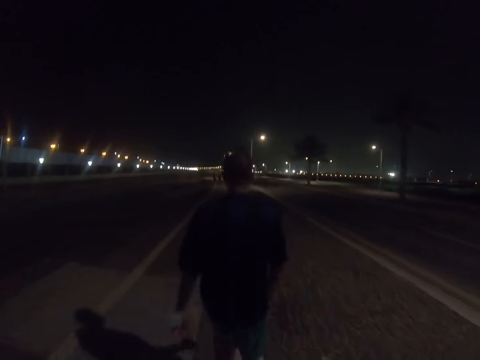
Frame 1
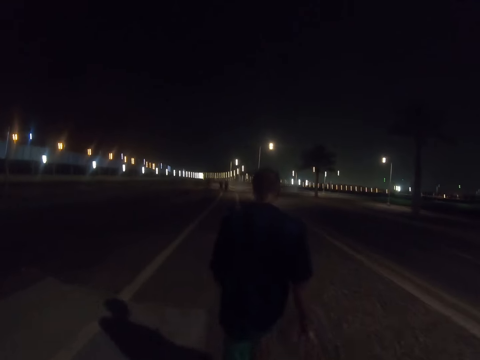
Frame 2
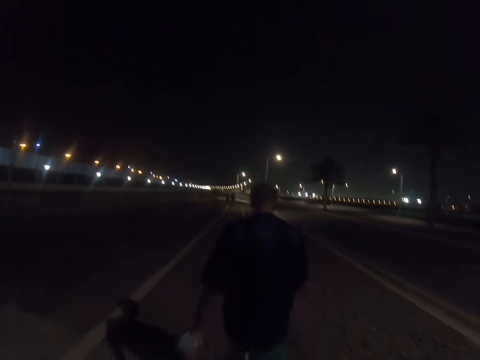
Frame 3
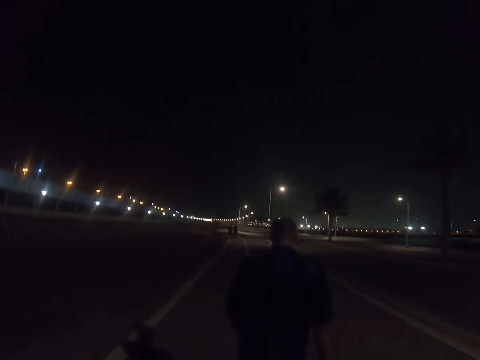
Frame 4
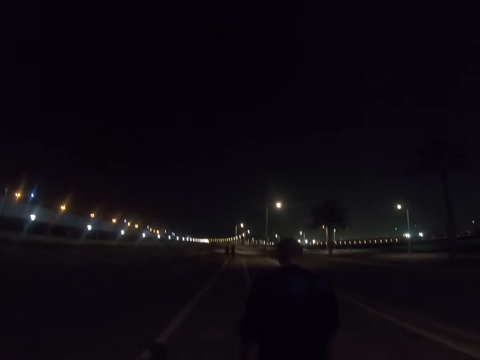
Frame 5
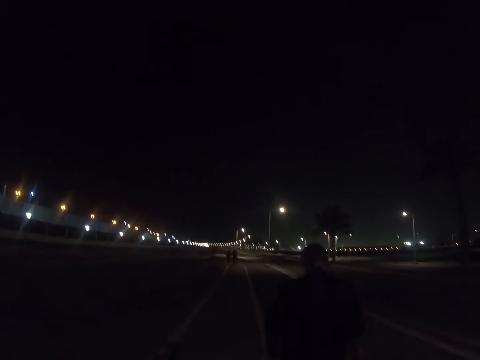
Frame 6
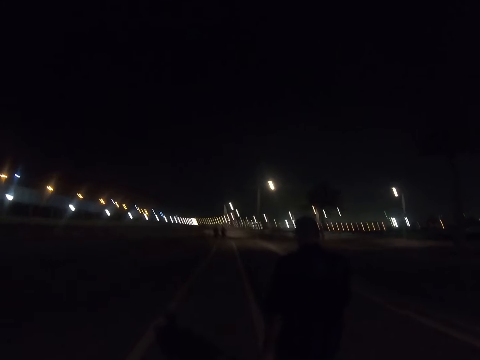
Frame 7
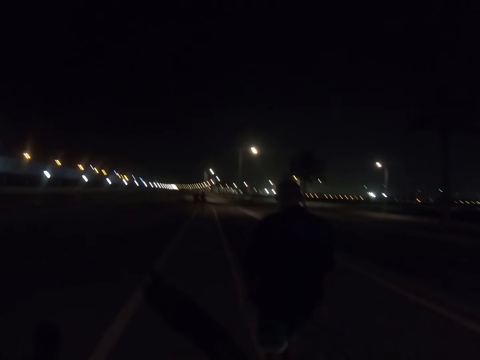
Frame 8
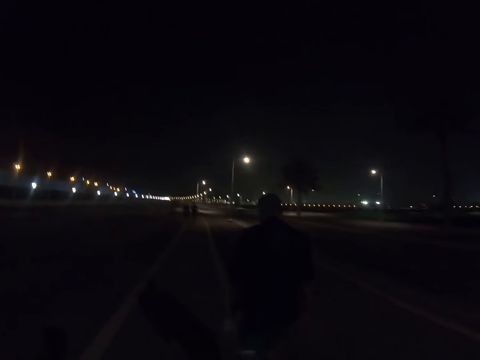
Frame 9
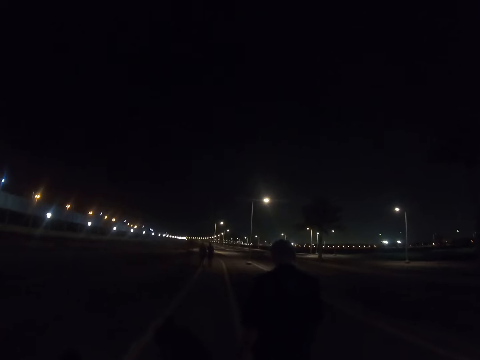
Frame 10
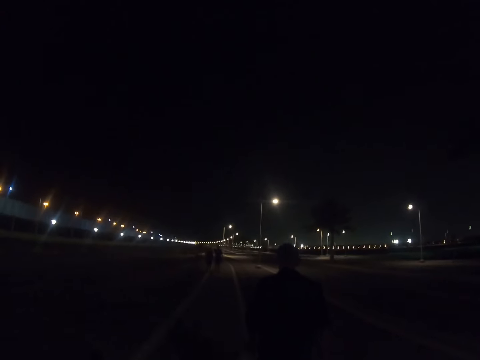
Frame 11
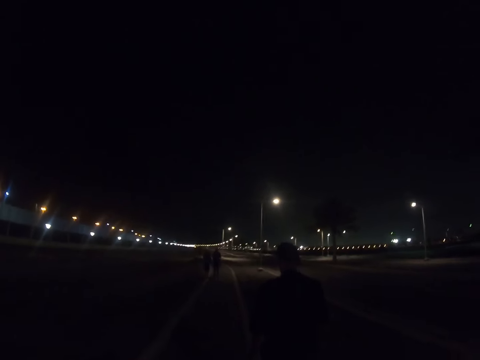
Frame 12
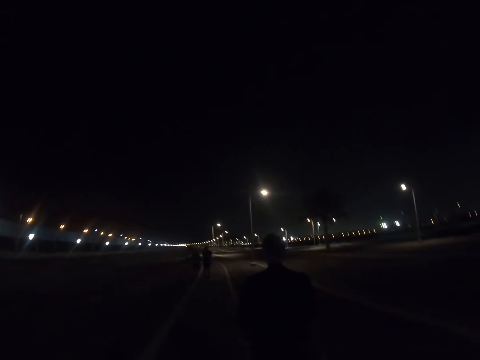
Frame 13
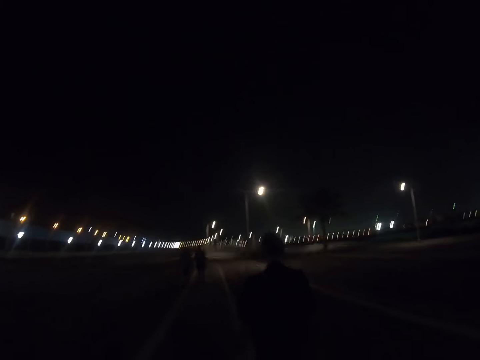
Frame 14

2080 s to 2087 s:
A person walks towards another person. A third person walks towards the second person.

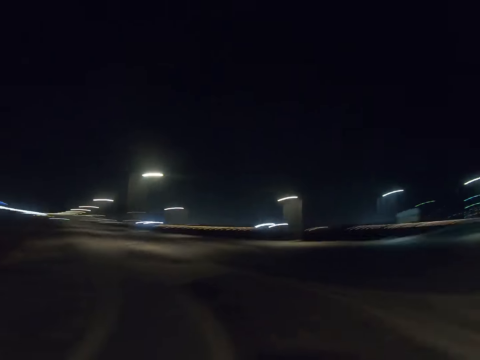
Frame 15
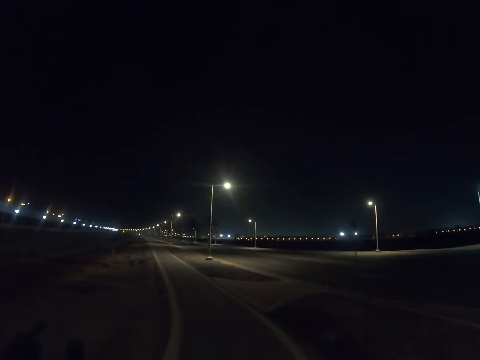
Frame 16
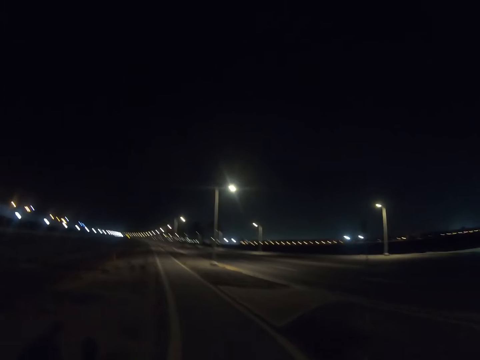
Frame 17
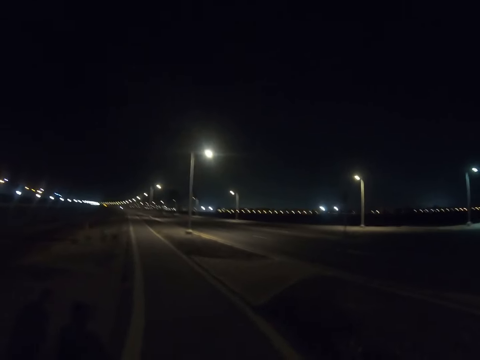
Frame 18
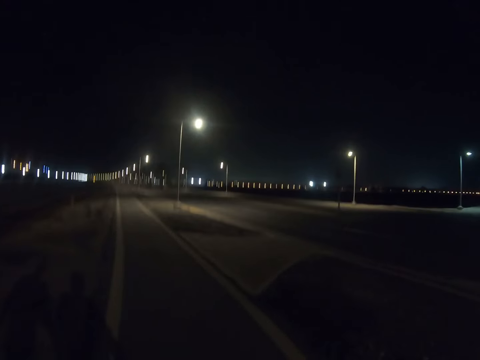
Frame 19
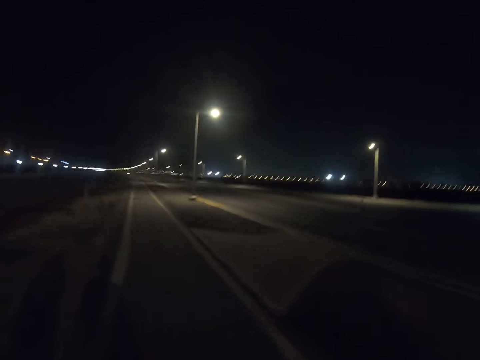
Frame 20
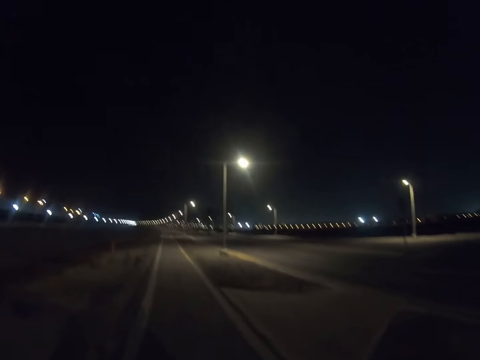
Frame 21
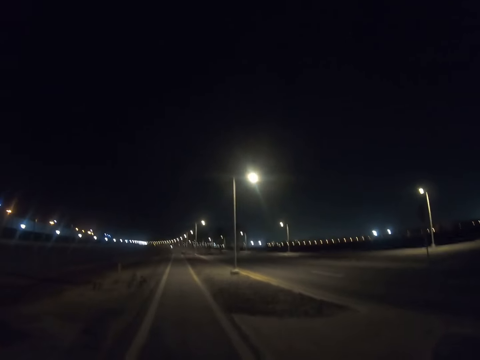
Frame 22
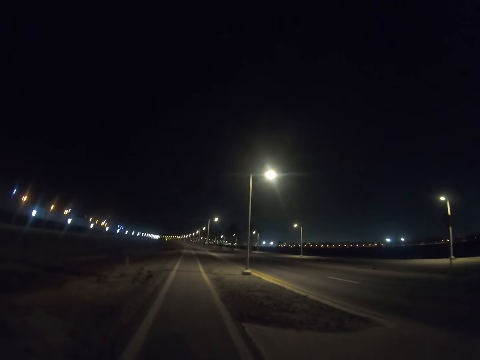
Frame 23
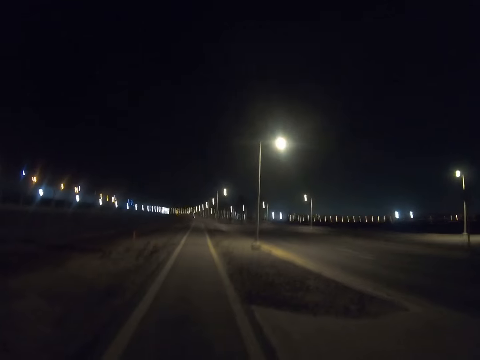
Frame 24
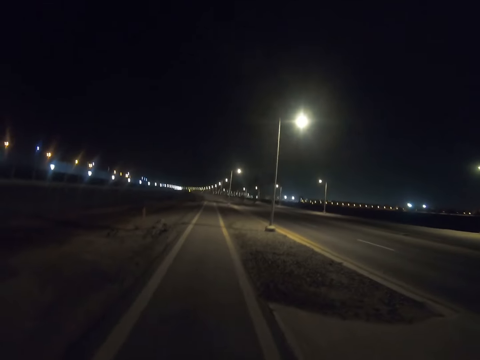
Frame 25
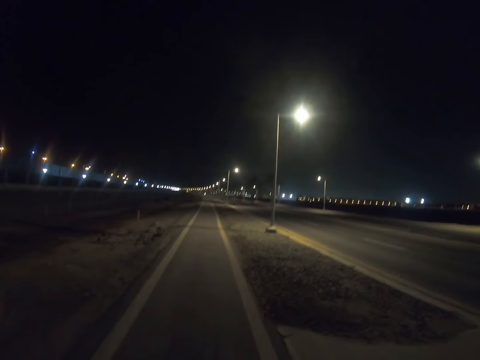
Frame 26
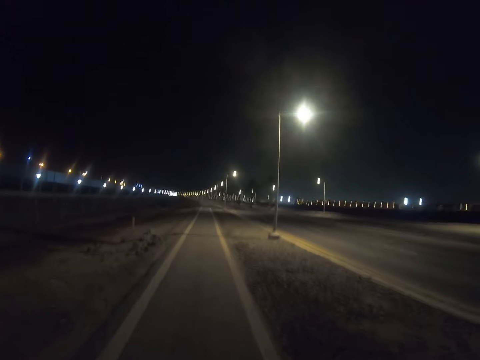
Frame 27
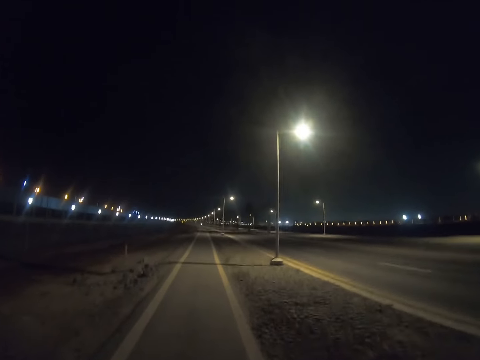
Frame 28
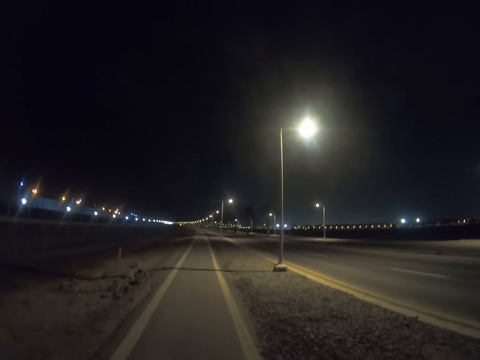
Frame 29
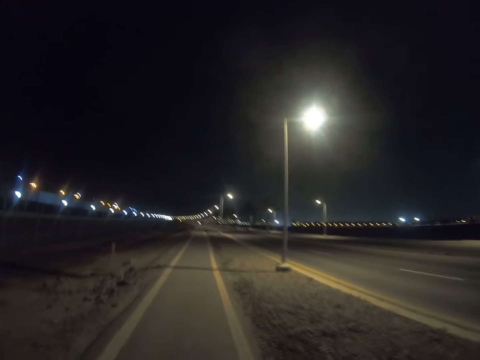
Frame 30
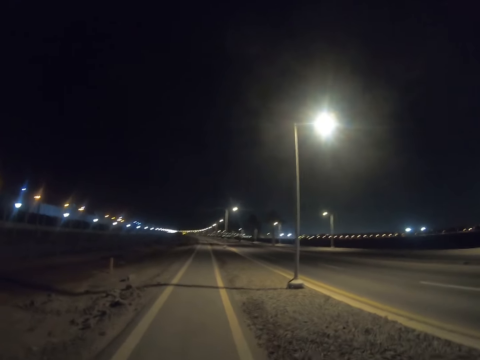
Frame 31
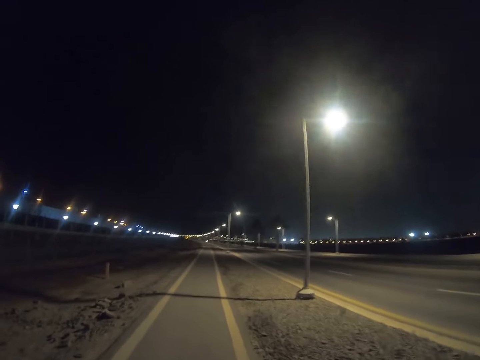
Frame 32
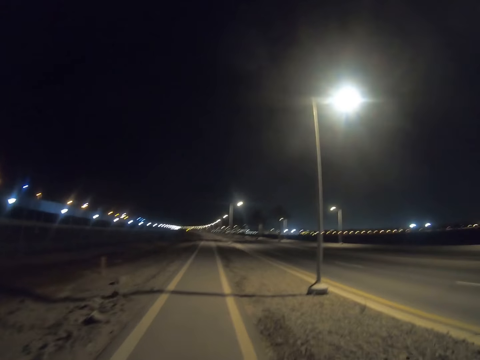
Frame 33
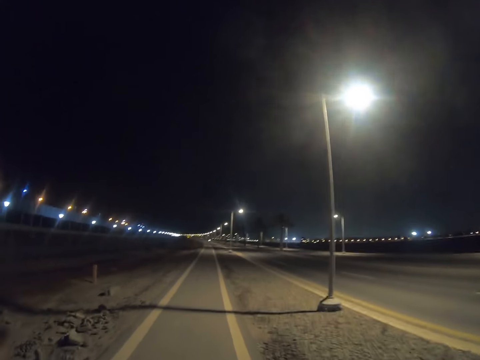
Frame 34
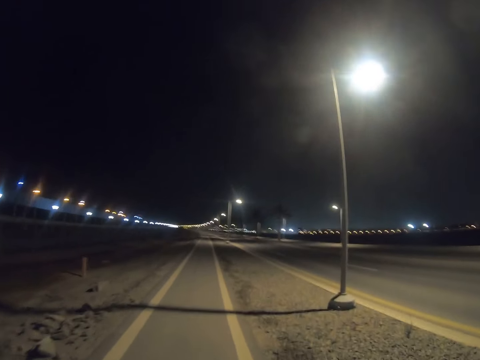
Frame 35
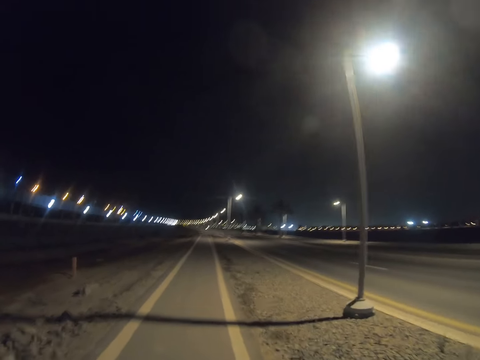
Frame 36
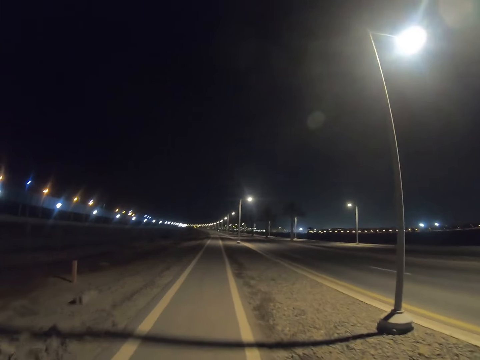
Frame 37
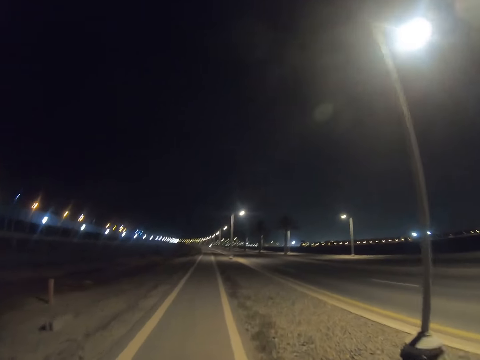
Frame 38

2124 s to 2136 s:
A person walks.

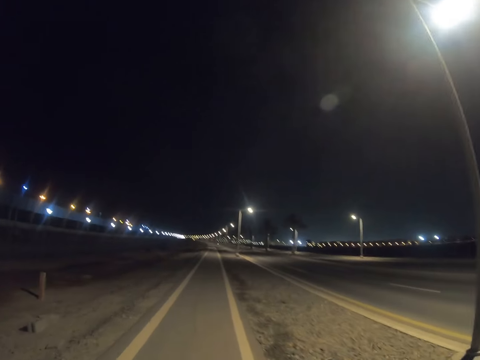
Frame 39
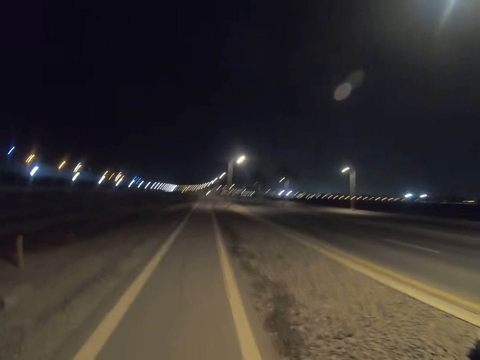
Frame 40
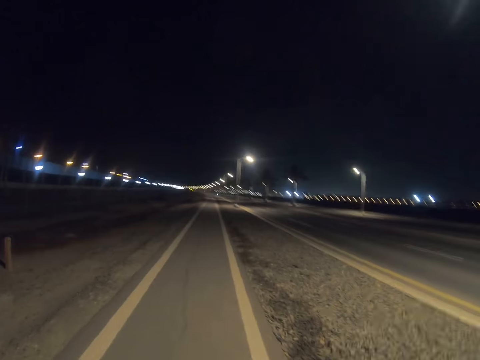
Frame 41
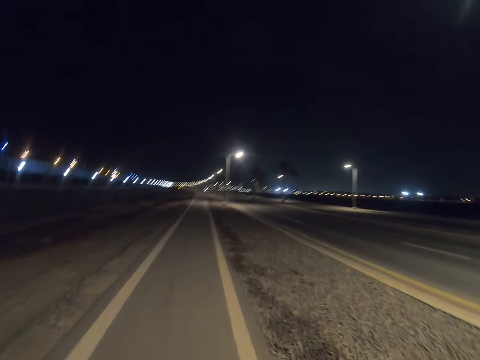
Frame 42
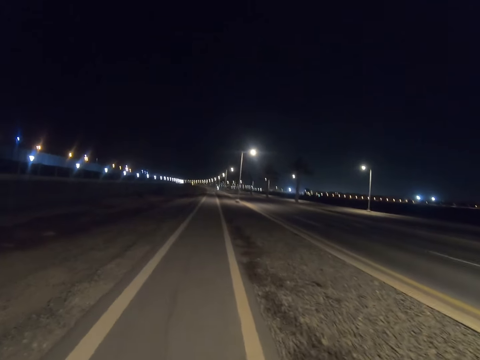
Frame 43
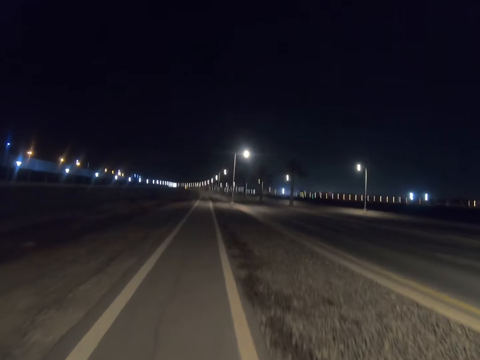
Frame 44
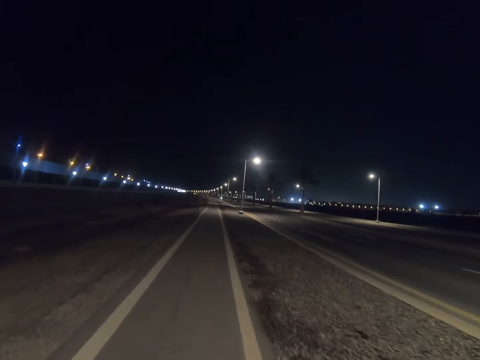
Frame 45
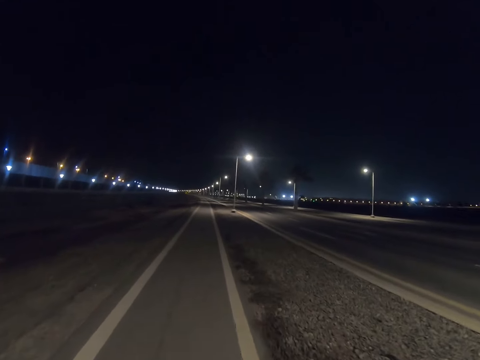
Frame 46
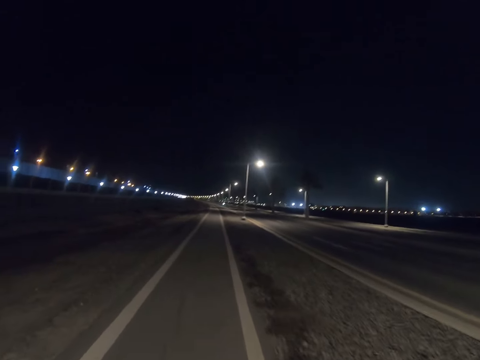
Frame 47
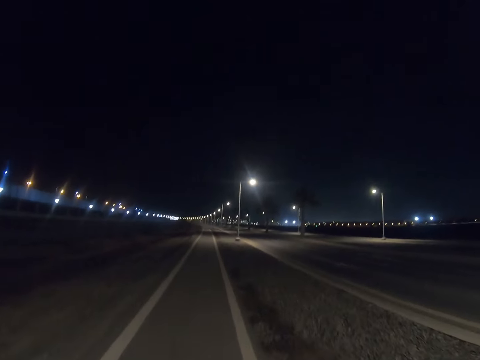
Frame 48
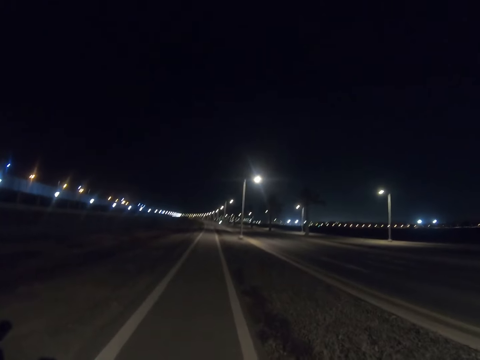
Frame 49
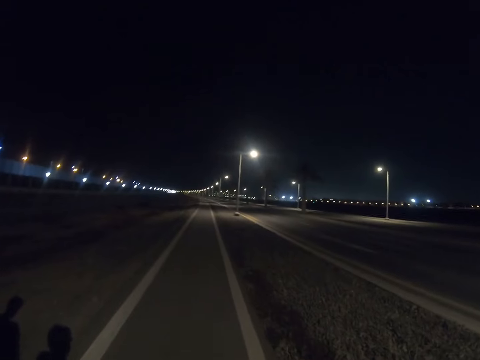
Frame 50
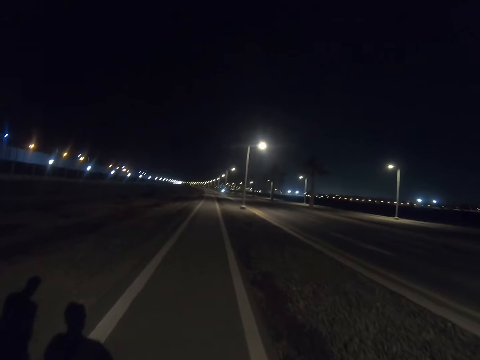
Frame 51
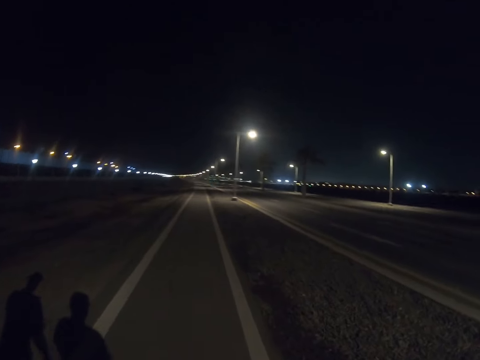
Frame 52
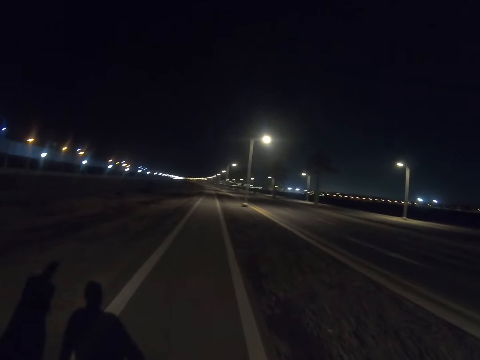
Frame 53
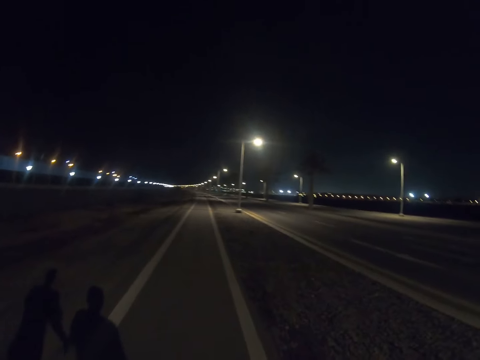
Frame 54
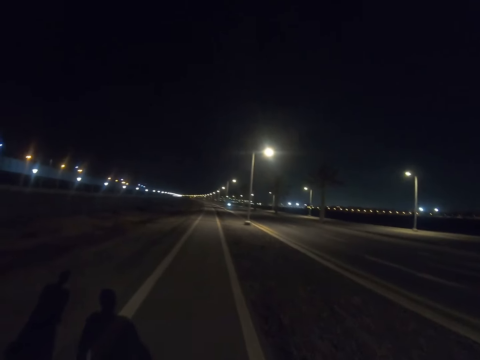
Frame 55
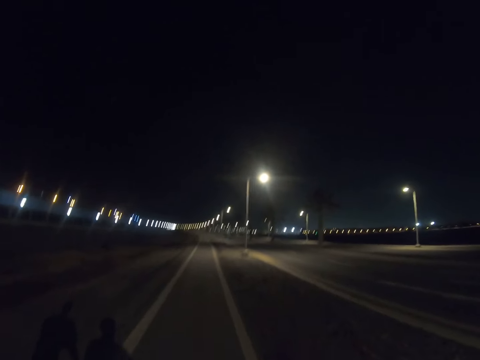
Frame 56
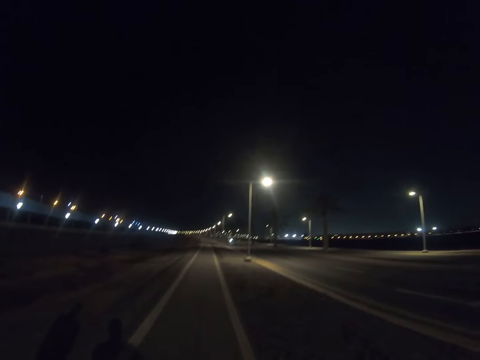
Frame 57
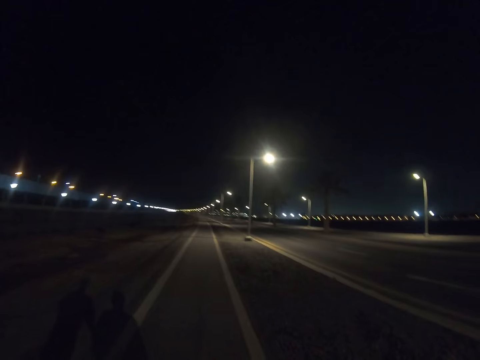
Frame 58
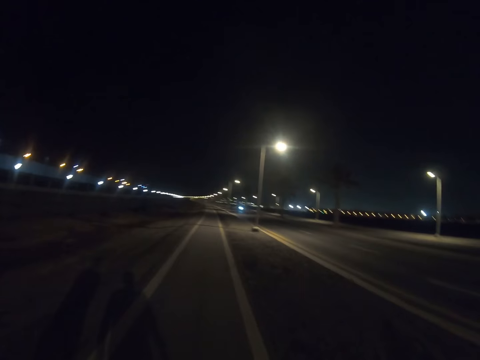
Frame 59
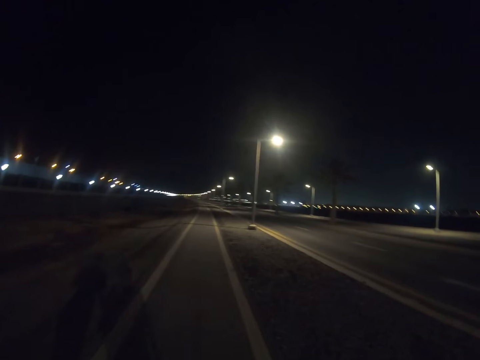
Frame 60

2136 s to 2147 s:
A person walks.
